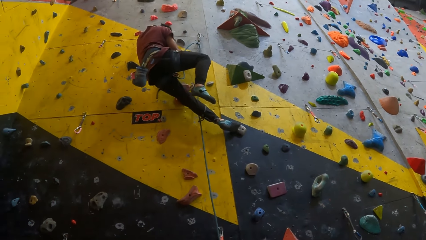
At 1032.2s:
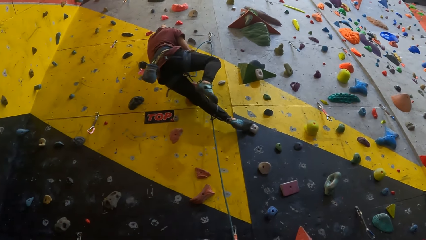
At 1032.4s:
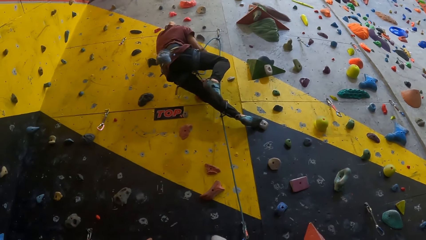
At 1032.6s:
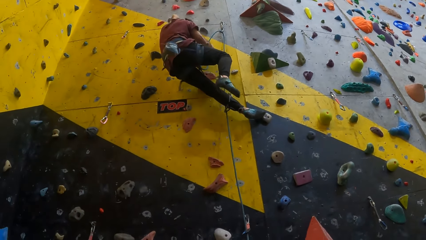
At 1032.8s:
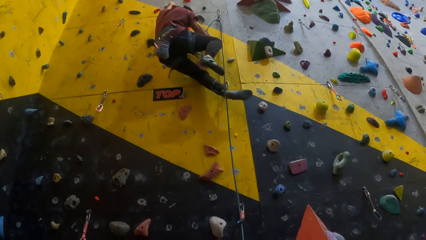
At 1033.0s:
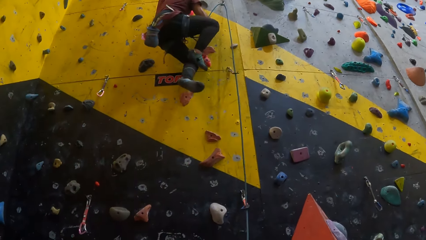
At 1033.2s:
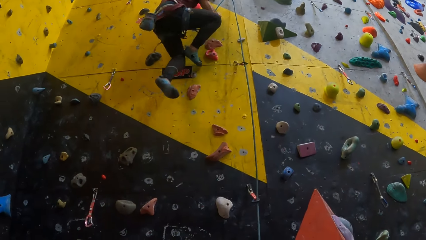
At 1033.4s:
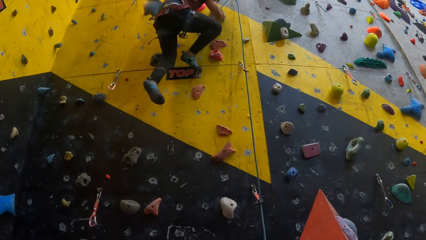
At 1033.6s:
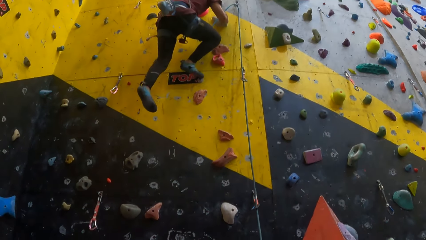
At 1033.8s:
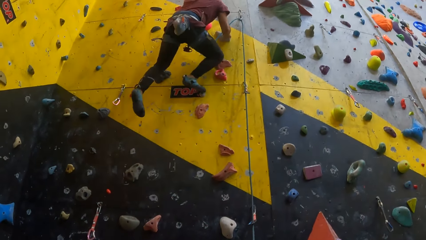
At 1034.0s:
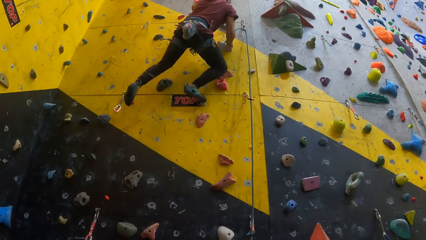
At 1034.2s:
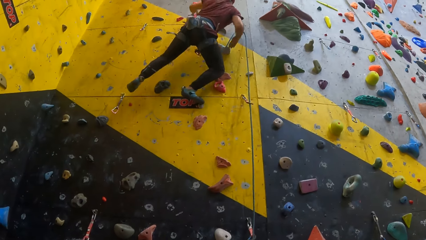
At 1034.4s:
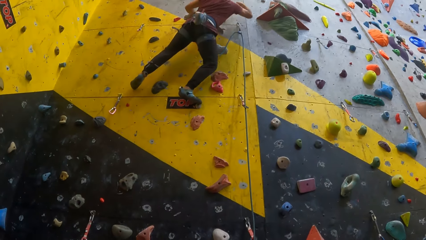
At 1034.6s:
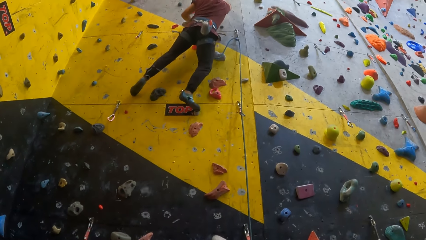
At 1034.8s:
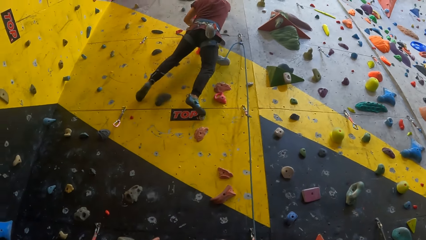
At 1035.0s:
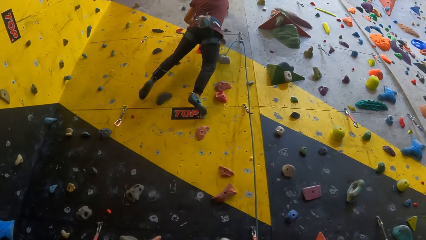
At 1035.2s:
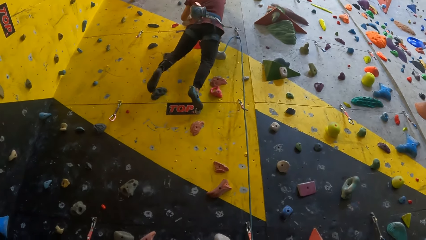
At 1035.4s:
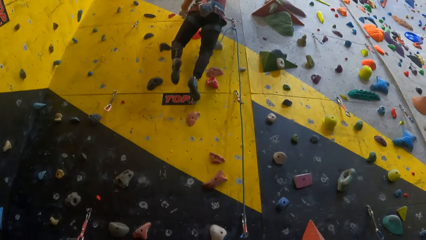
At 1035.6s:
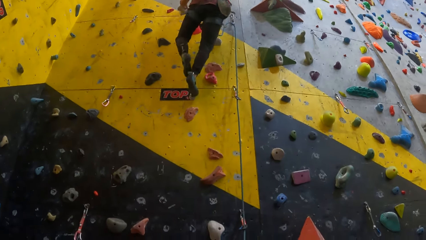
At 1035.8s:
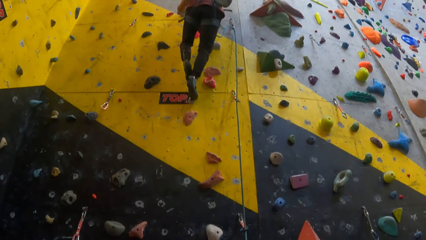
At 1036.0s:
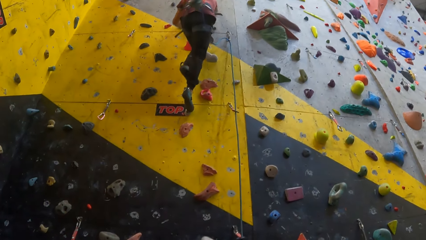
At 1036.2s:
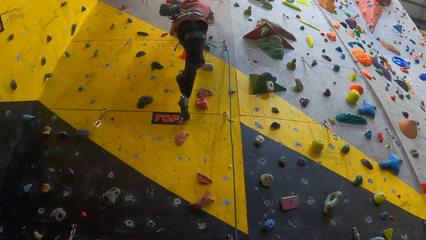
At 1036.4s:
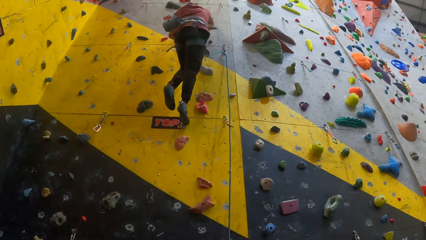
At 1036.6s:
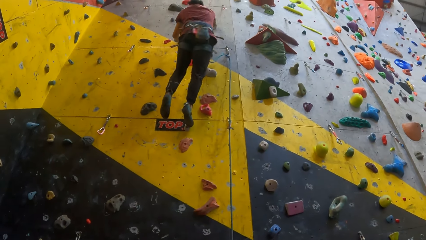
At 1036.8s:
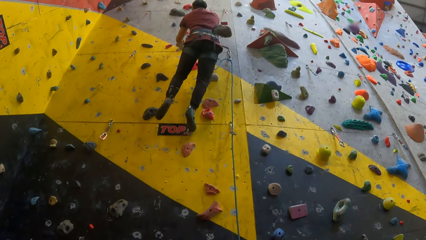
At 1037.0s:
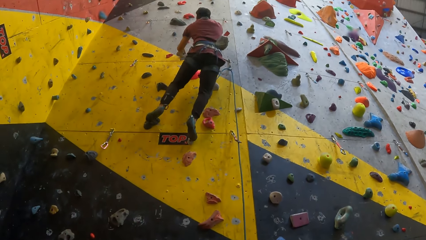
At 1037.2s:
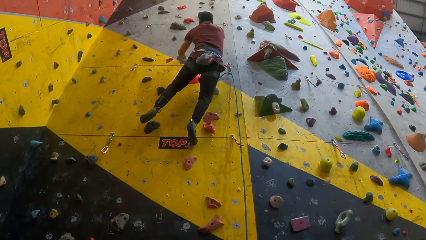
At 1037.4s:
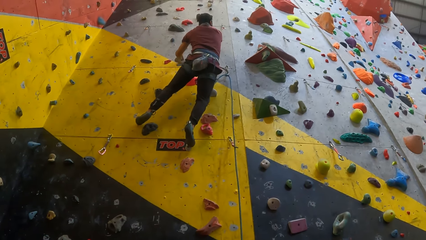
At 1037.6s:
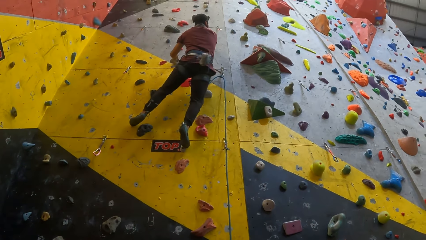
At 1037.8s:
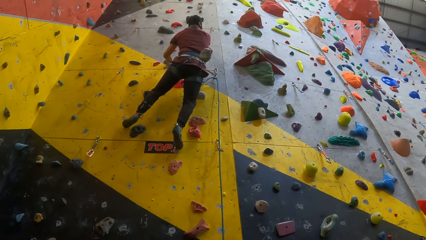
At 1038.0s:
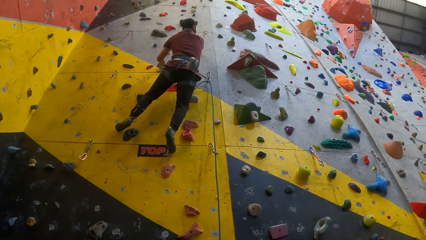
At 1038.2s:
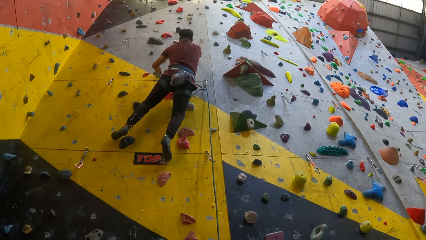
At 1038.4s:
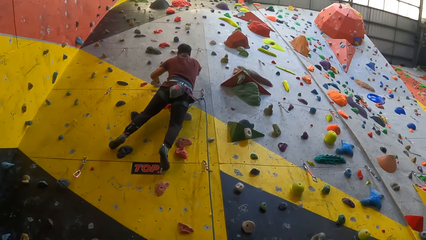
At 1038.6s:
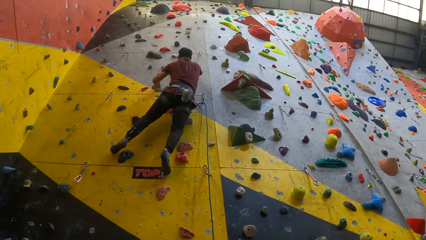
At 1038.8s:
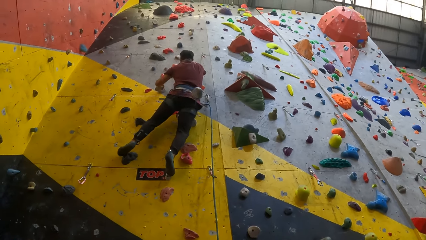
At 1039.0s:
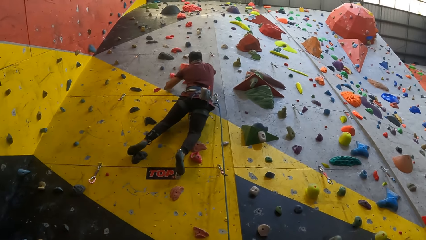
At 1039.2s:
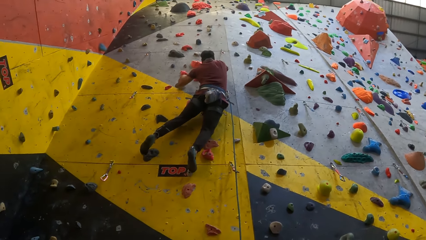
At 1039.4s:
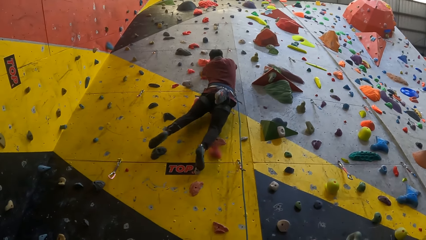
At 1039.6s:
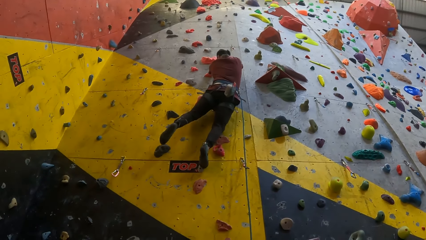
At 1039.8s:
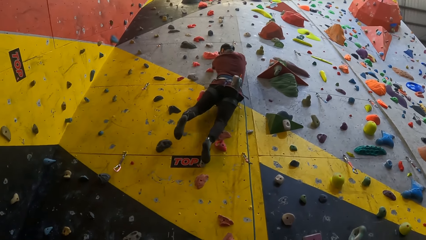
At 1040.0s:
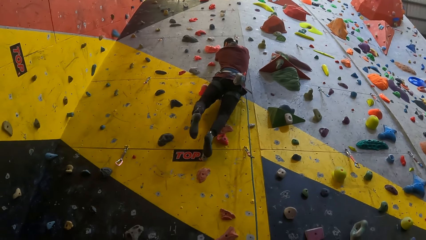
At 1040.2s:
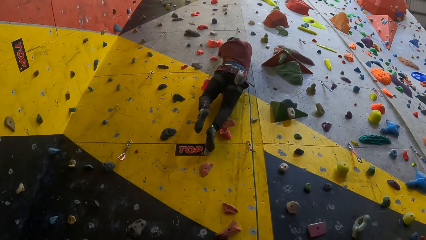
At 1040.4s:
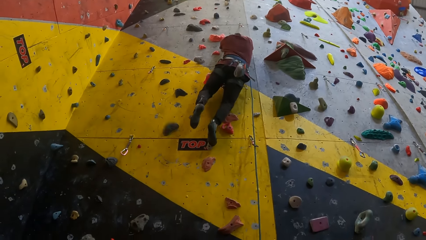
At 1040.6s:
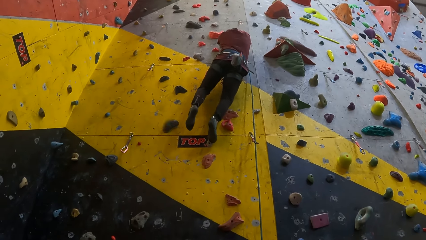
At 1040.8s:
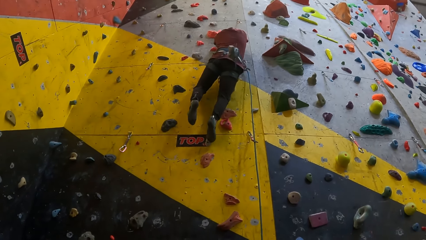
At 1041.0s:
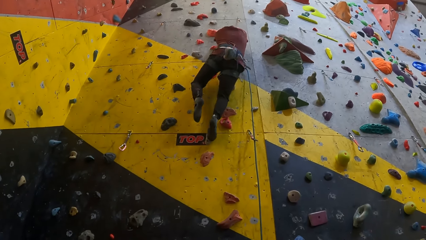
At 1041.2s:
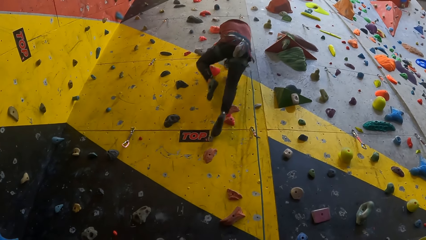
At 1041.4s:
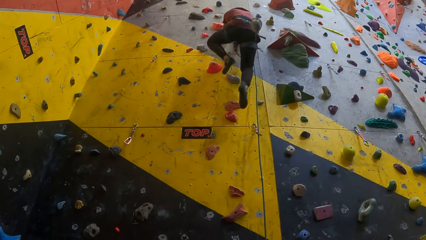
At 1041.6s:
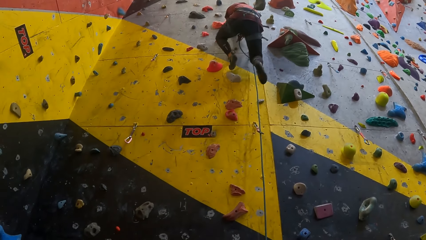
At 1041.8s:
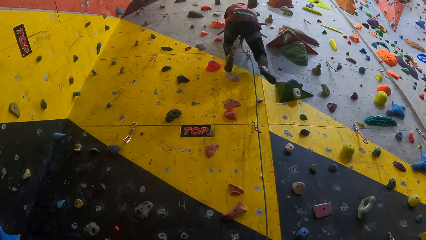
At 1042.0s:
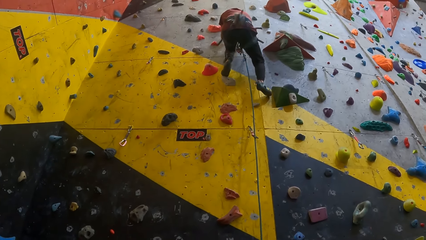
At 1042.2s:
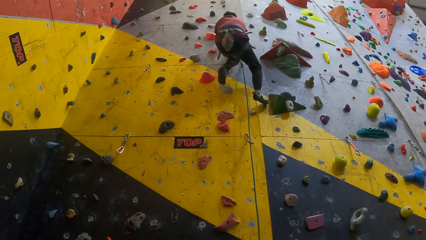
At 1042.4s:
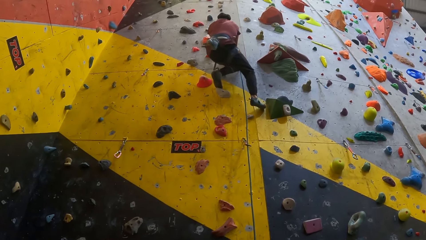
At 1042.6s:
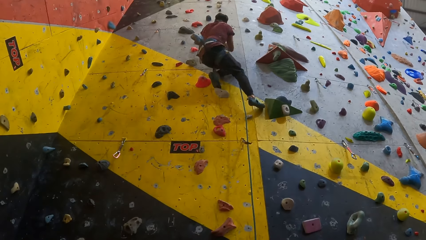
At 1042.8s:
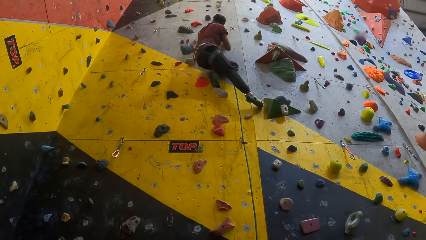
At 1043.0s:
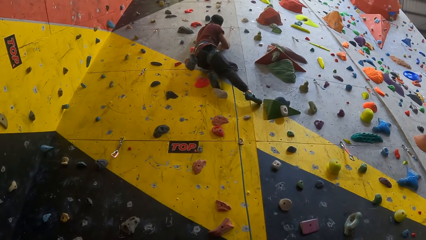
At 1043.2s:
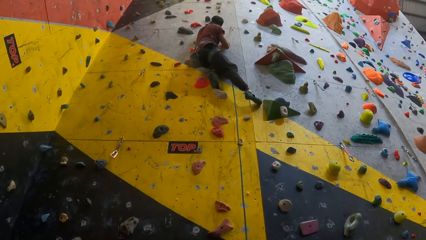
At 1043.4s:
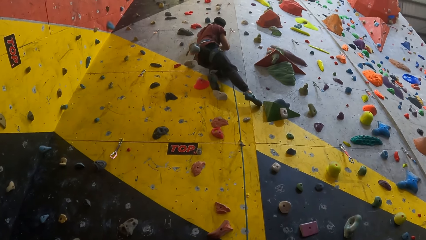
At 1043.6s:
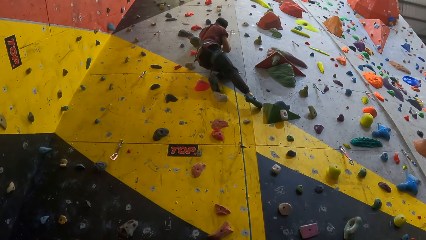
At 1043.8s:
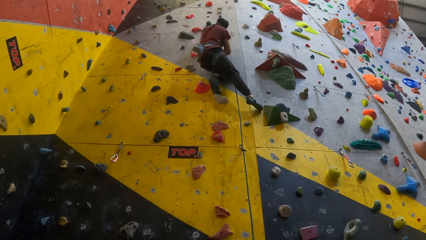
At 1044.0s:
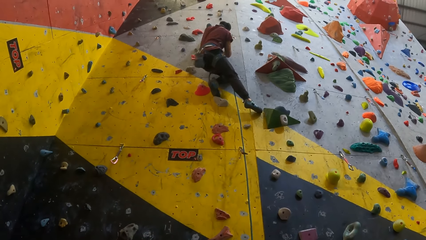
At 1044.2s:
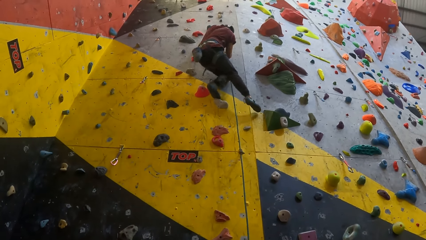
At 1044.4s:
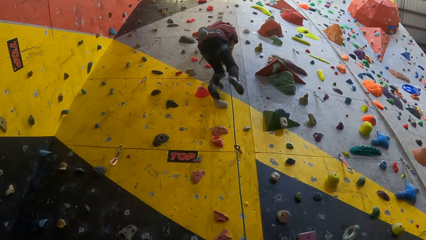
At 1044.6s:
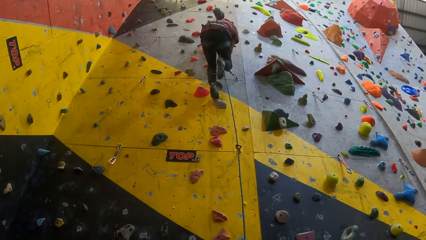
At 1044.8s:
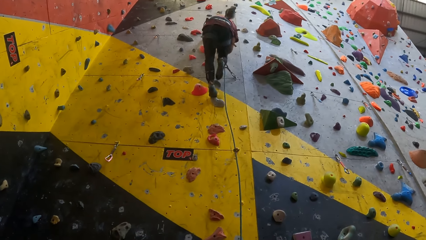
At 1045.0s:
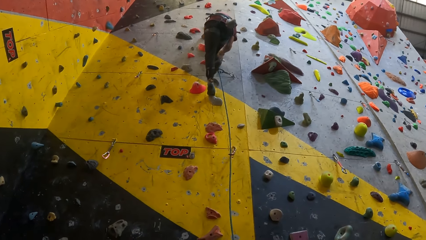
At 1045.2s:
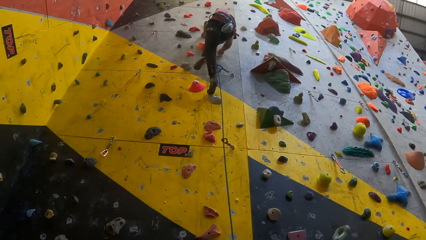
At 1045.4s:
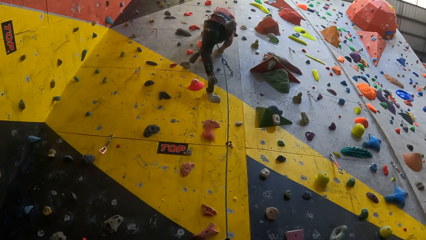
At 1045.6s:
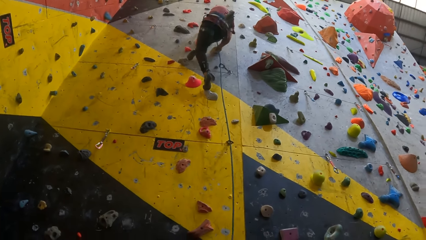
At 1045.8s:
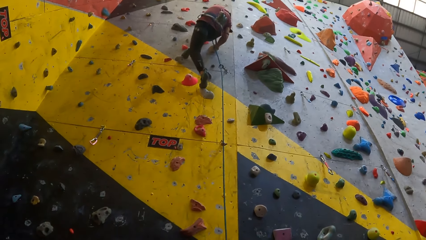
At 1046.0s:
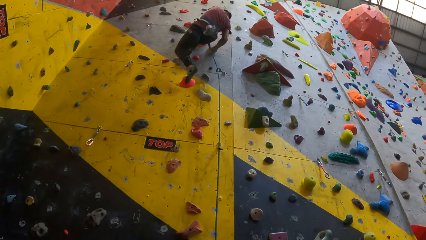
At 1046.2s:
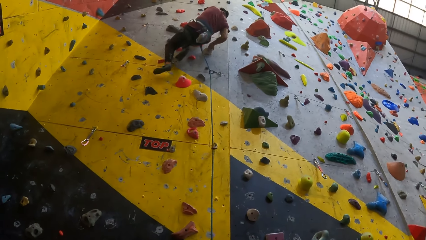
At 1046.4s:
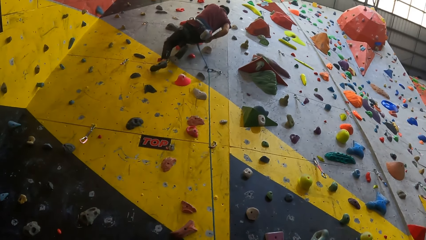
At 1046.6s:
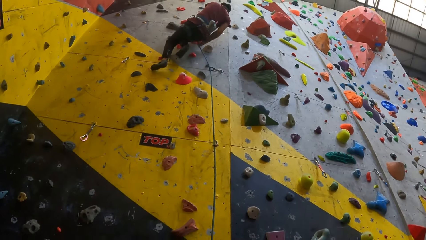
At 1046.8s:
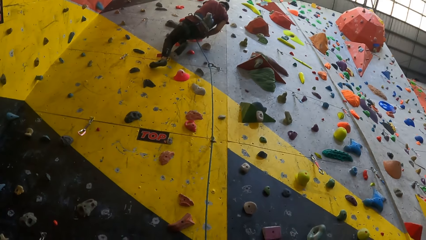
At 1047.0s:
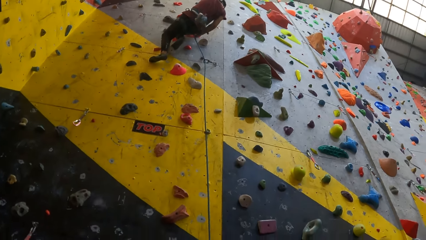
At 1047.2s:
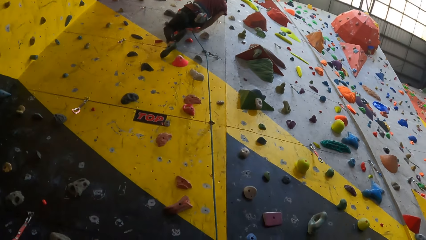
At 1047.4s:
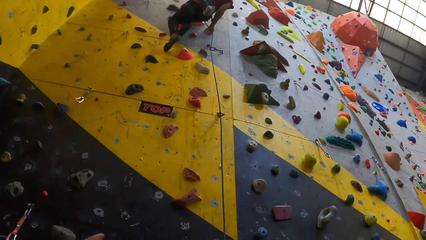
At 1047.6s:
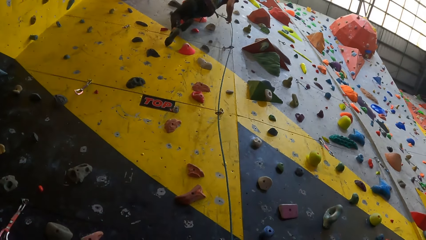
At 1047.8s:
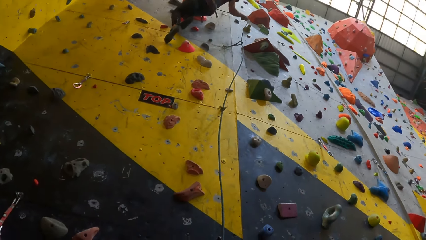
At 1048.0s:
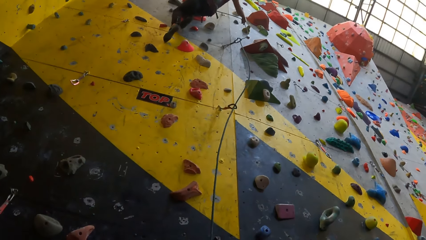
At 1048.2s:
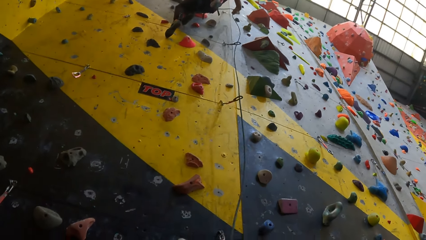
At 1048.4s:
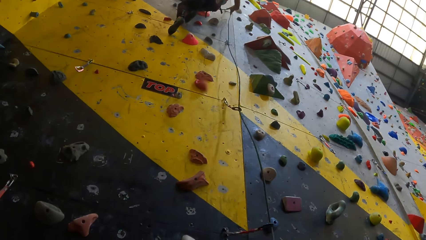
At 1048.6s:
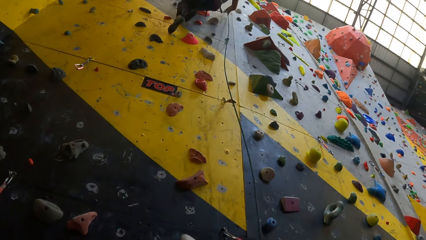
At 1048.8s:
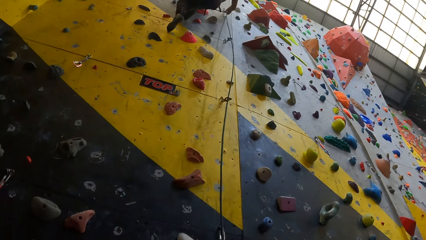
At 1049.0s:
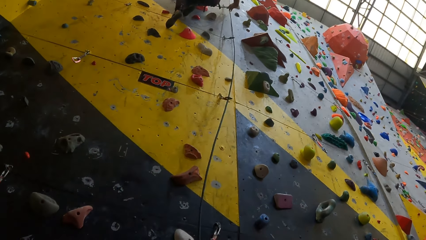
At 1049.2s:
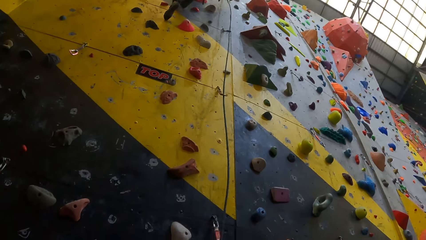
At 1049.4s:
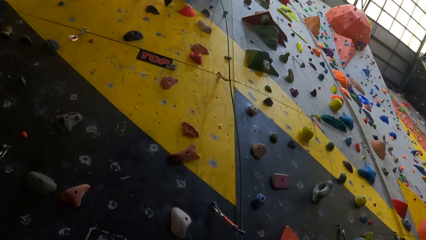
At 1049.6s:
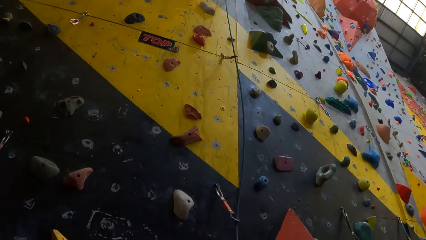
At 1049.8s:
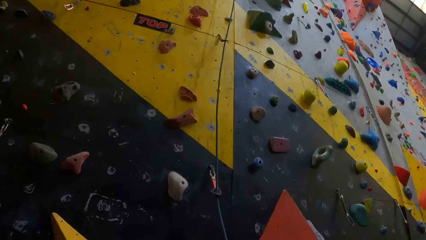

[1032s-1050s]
A man pulls the rope with the right hand.
